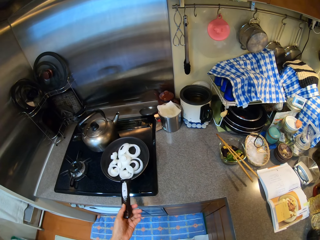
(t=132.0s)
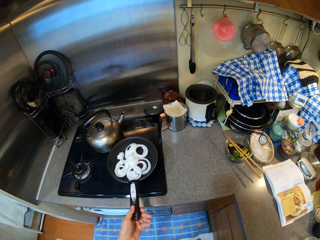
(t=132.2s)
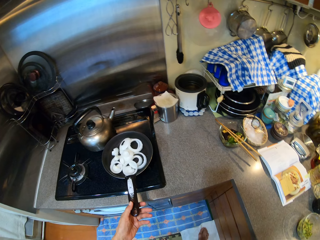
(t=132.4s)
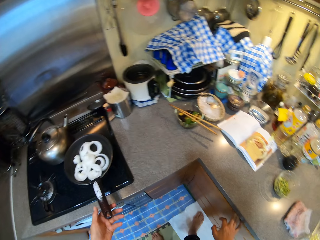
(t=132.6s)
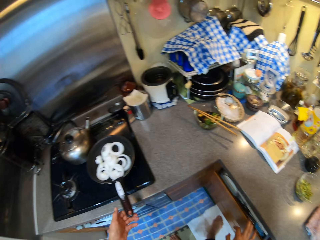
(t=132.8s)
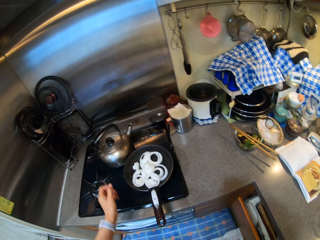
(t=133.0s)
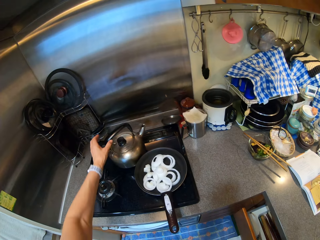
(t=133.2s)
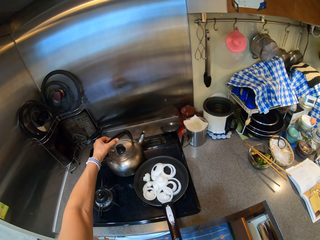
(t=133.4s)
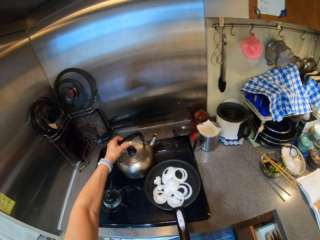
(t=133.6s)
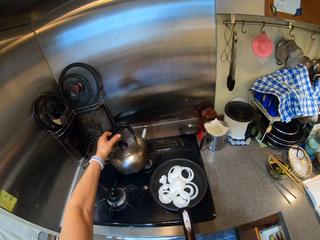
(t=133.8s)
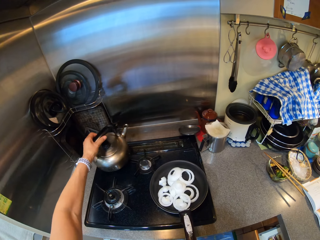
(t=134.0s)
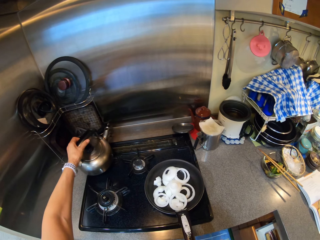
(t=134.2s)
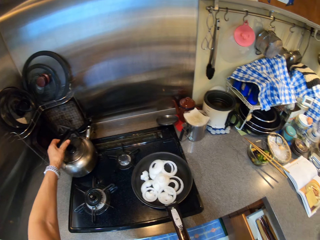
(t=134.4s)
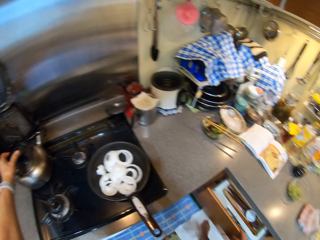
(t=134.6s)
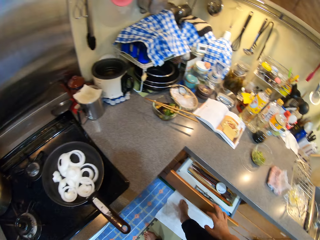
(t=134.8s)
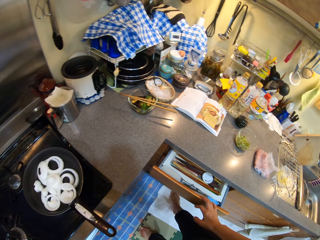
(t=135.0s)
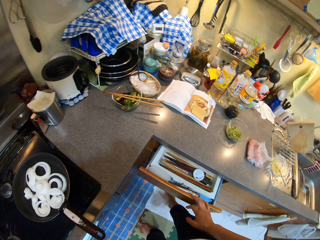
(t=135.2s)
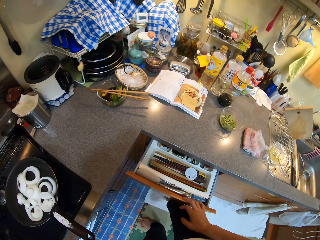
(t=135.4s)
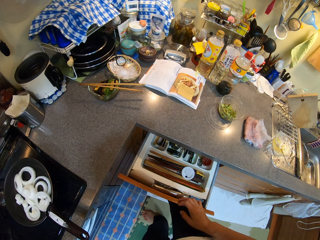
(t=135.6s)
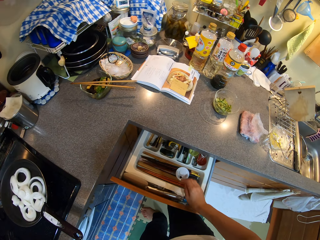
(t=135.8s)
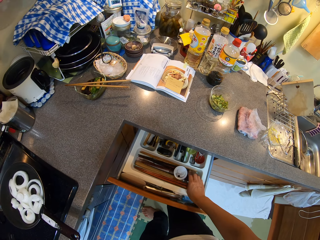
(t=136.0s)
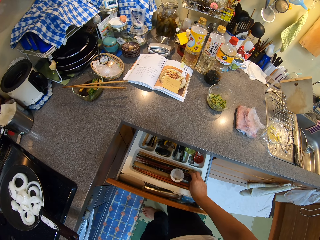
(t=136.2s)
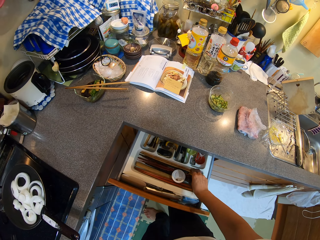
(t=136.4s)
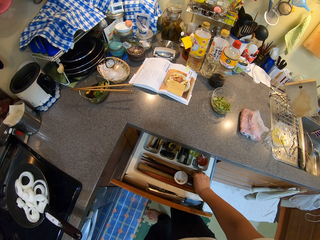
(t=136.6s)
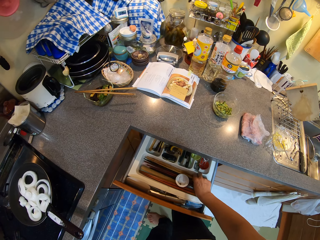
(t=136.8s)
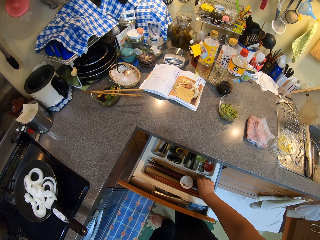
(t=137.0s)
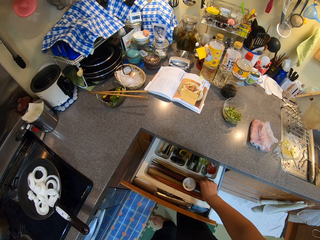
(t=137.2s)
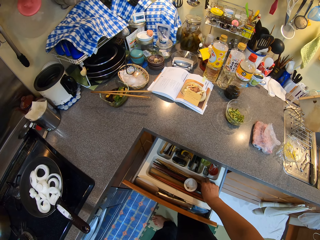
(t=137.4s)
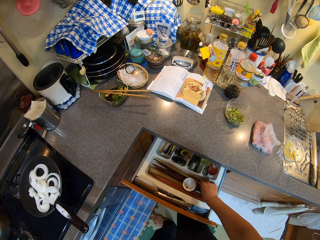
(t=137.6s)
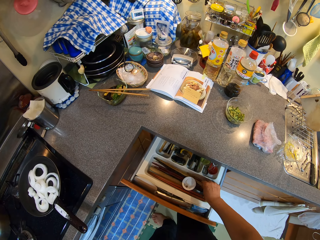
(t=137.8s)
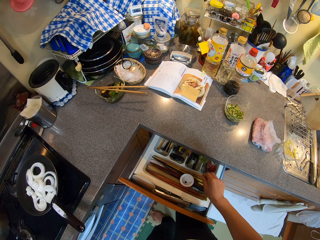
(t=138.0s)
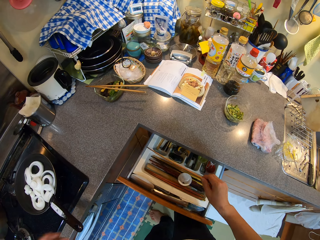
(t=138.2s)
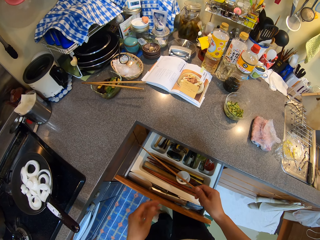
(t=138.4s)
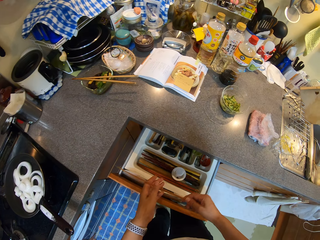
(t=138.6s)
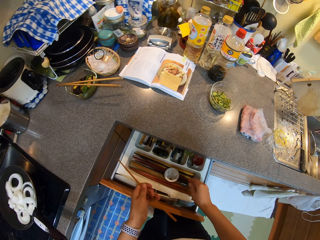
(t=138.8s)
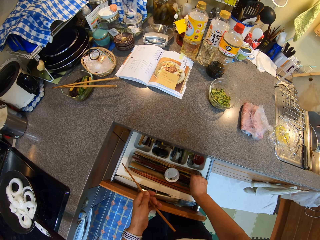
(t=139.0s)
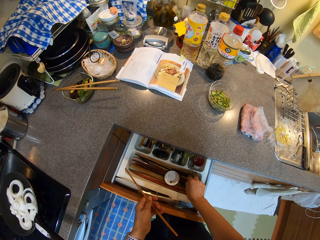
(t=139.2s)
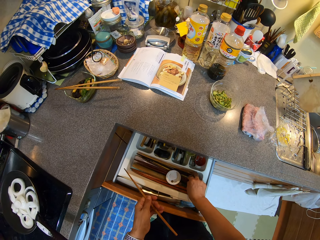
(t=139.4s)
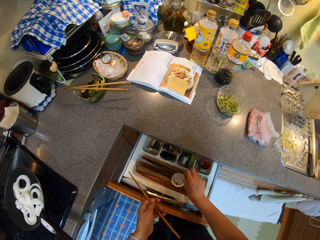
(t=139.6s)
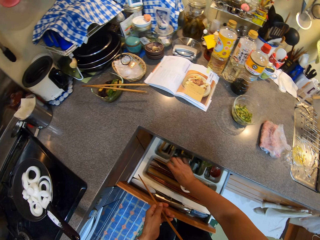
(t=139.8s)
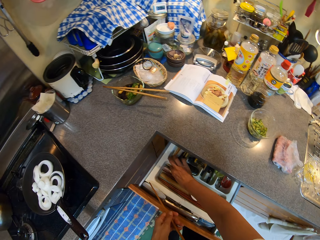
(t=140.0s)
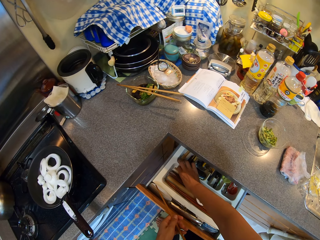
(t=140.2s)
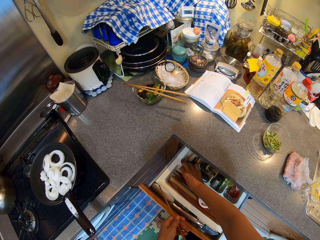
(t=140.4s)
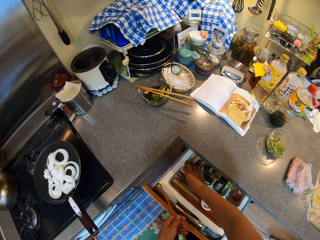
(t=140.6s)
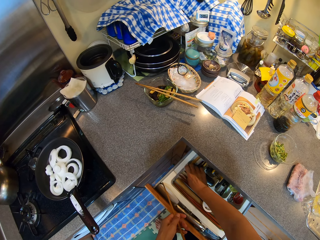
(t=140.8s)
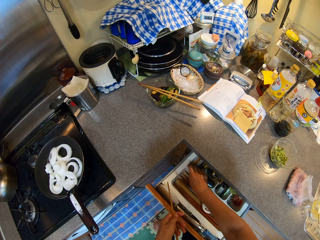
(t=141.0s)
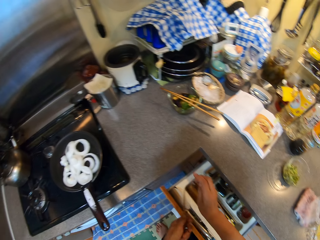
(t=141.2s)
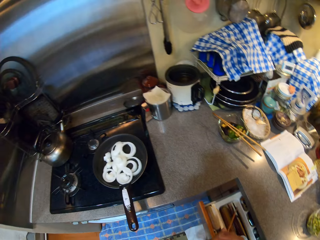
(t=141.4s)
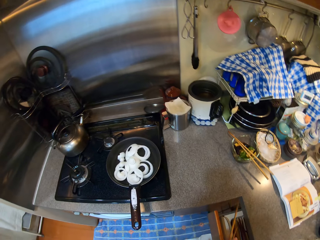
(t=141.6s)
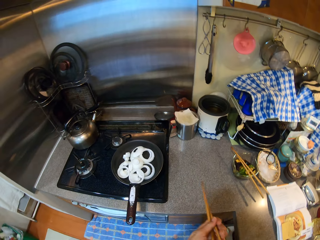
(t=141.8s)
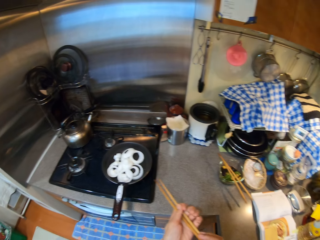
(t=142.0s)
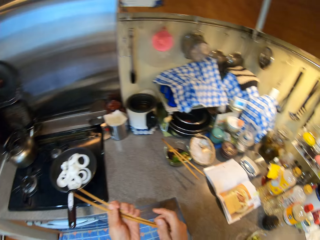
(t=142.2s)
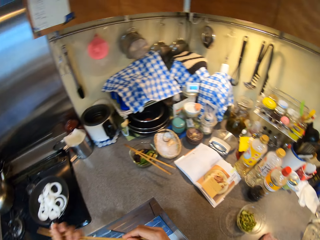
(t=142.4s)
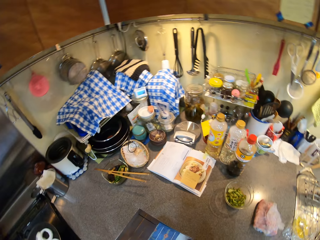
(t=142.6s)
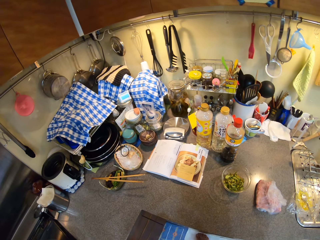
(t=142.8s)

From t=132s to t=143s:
The camera wearer shapes the cooking pan. They hold the pan. They move a kettle in the cooker. They open a drawer. They pick up chopsticks.

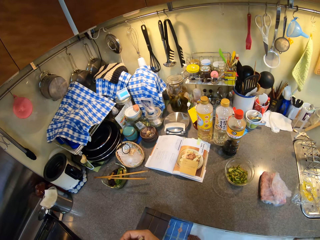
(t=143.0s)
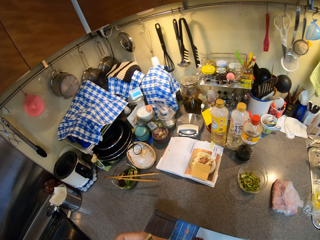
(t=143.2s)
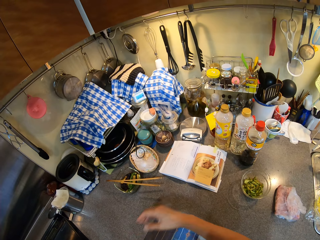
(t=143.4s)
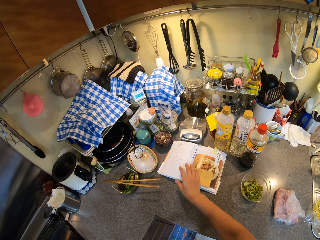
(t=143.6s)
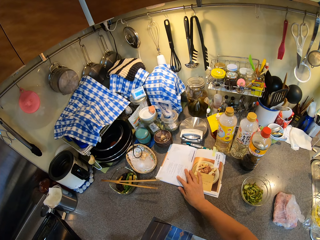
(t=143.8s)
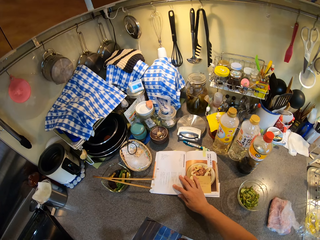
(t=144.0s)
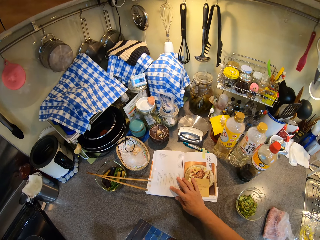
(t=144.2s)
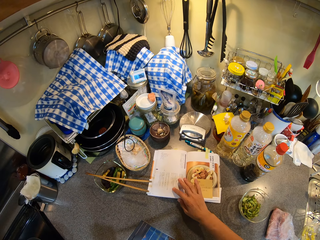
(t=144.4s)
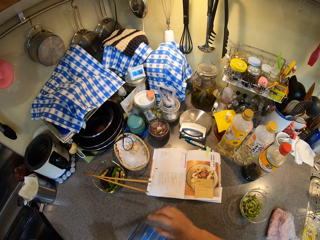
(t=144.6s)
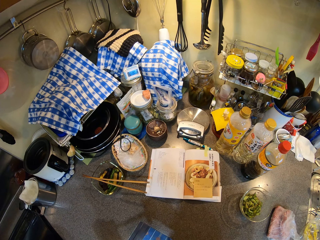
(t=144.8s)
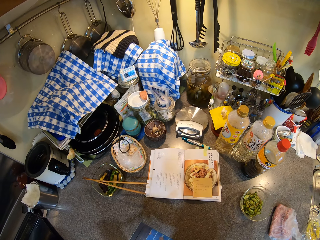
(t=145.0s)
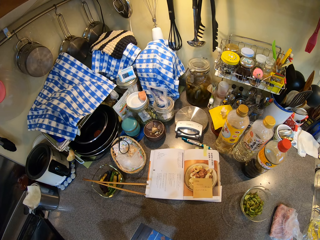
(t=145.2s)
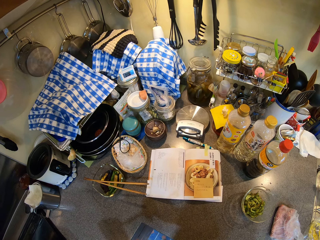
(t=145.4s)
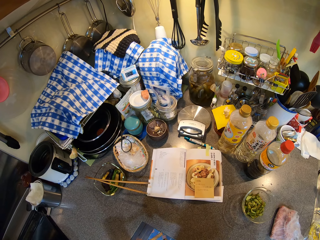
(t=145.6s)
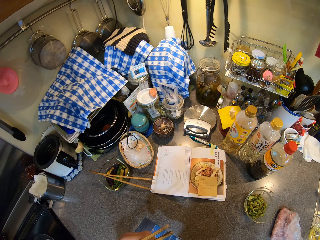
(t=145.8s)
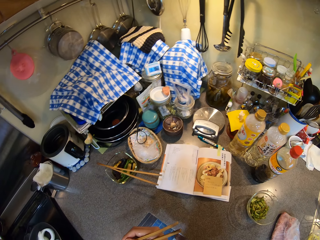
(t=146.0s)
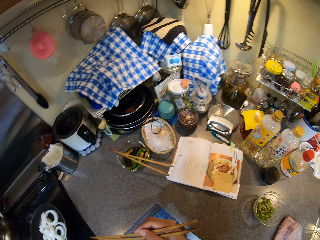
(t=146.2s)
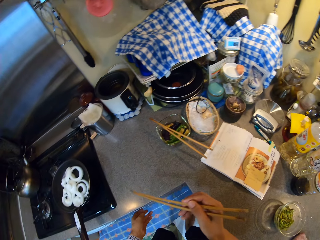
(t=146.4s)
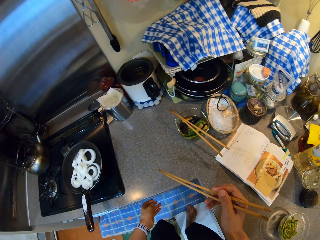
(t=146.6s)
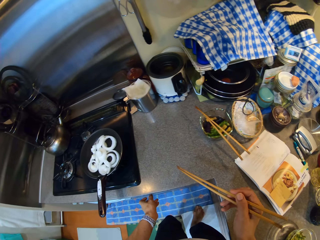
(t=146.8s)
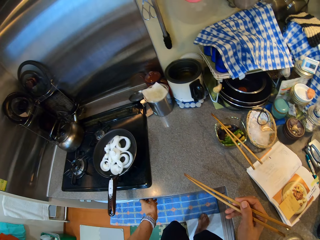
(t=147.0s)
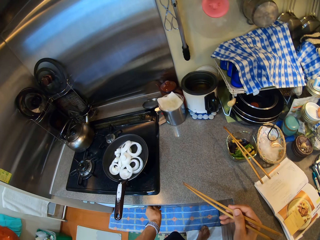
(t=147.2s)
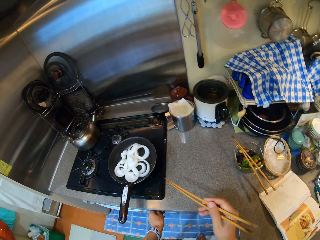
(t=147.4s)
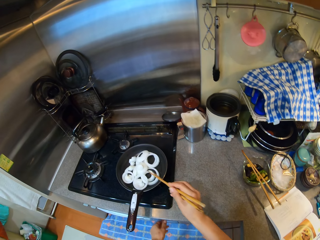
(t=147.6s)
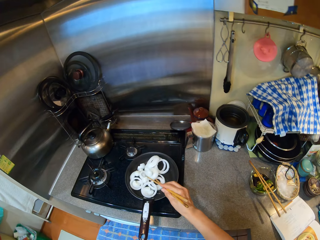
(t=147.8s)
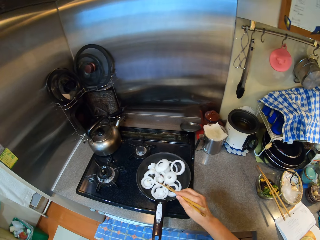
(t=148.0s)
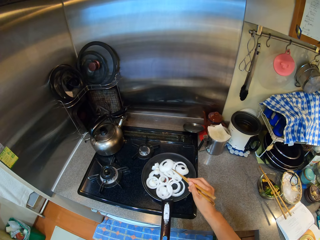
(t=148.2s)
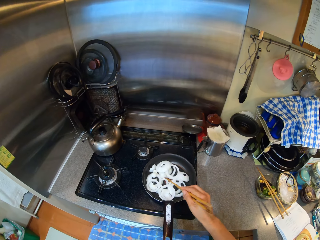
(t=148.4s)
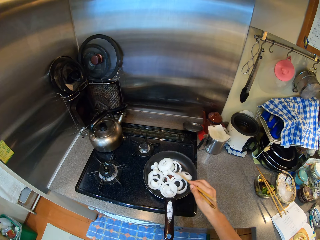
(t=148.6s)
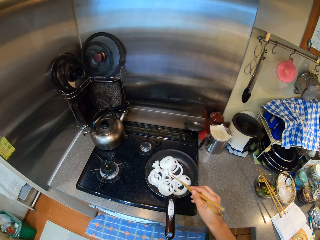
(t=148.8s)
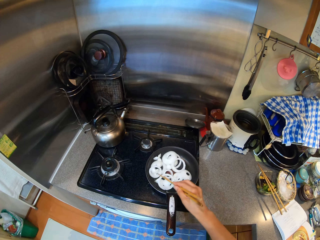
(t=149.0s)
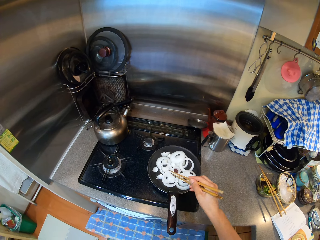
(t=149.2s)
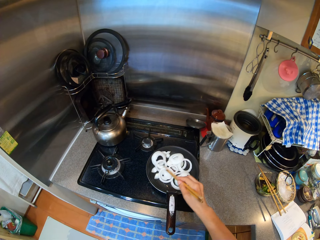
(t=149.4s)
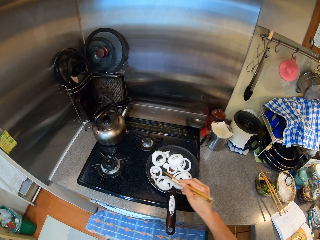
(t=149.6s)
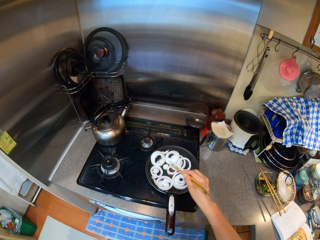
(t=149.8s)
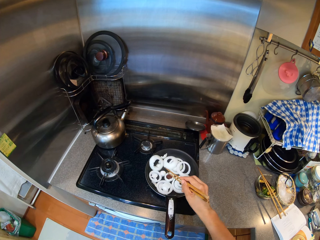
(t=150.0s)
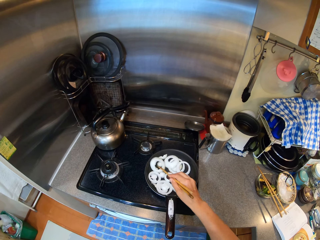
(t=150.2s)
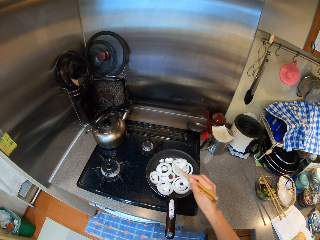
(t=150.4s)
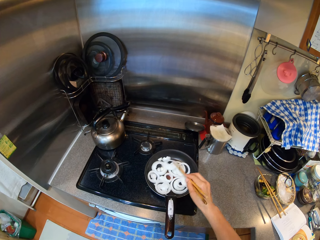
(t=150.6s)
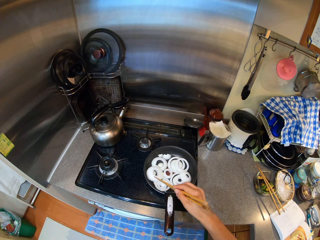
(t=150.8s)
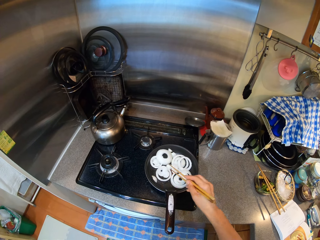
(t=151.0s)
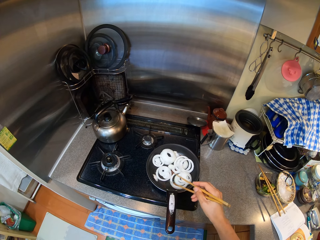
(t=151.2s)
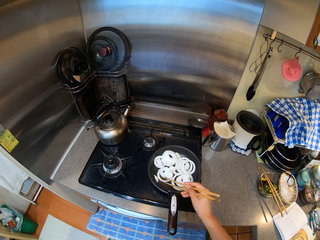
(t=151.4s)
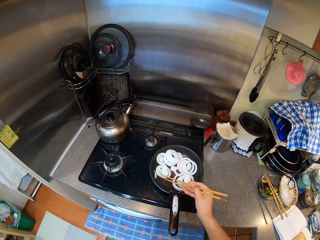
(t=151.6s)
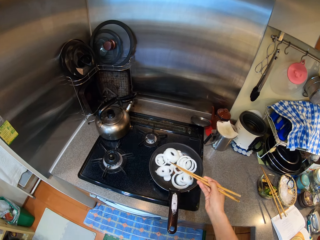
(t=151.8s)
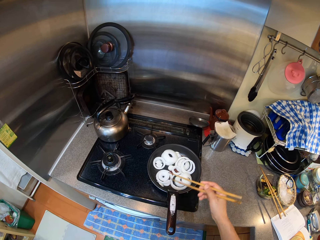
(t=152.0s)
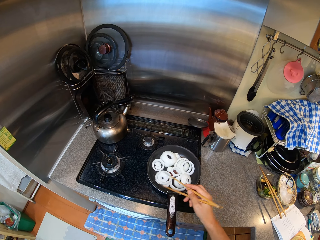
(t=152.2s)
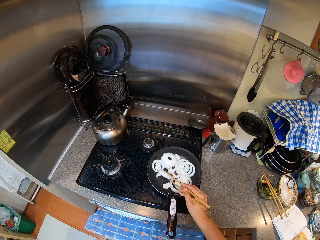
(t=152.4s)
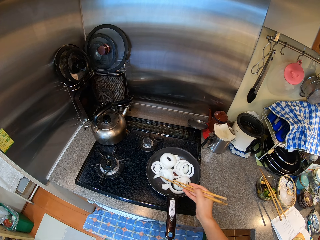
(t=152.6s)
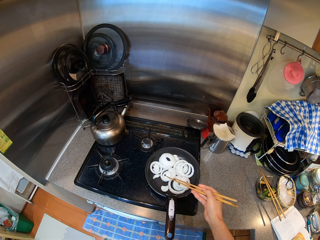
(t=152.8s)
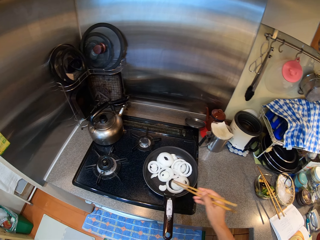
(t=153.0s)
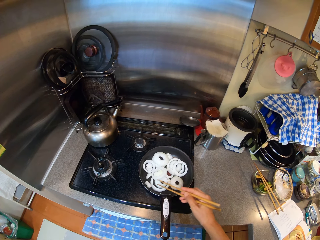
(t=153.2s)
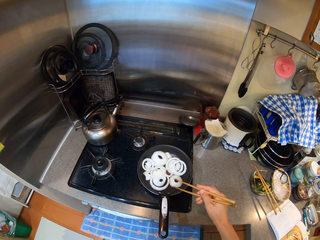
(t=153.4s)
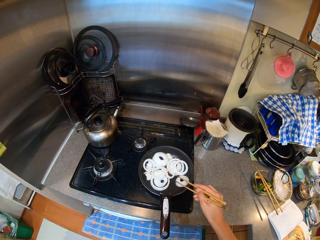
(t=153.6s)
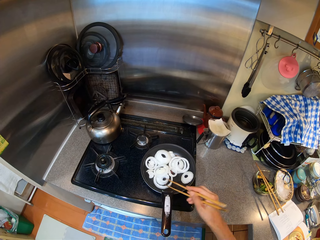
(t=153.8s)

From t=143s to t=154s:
The camera wearer moves a book. They look in the book. They adjust a fire. They stir the onion.
